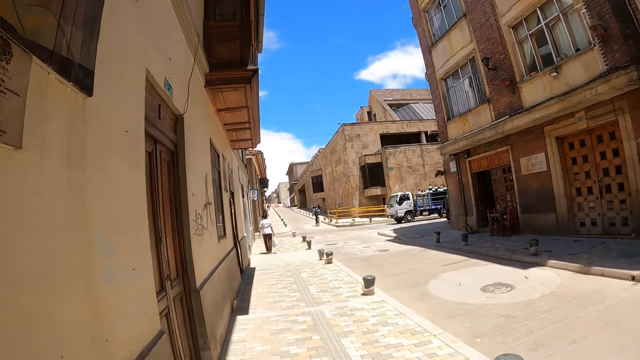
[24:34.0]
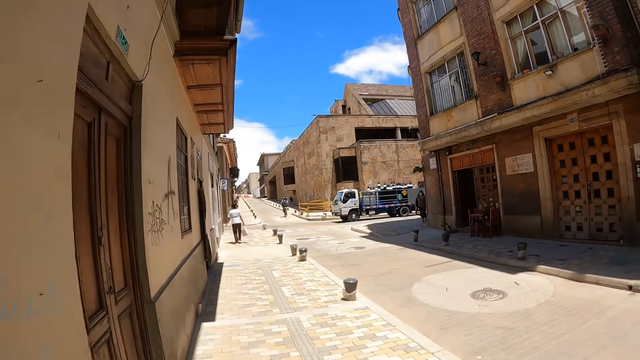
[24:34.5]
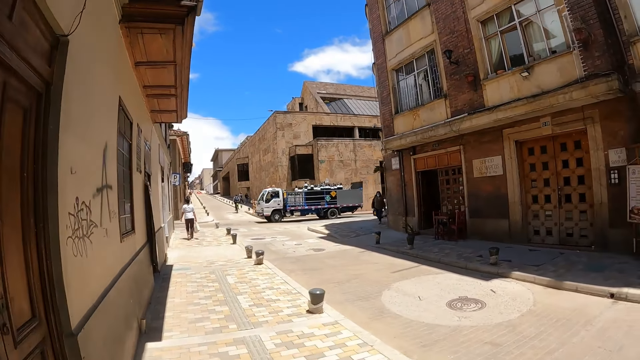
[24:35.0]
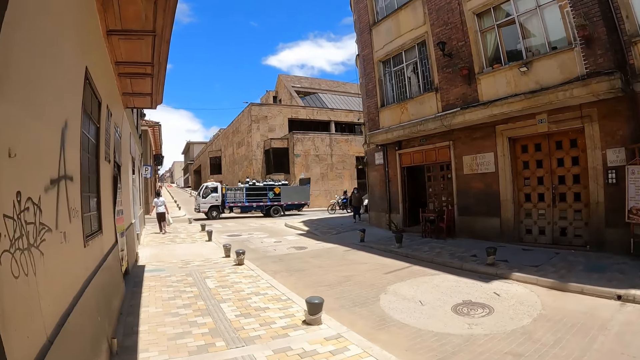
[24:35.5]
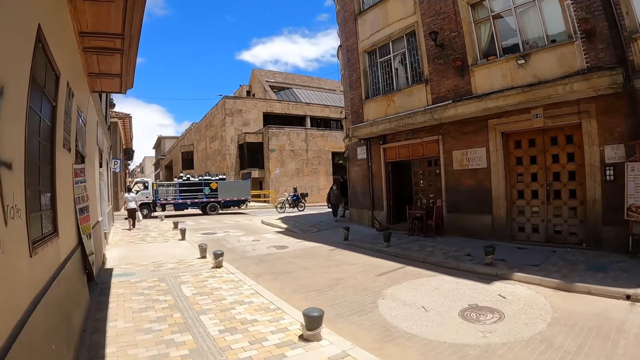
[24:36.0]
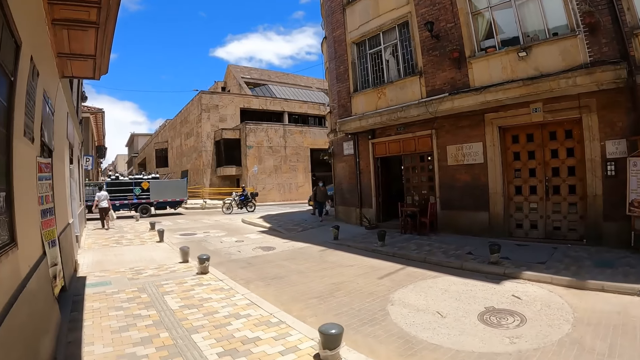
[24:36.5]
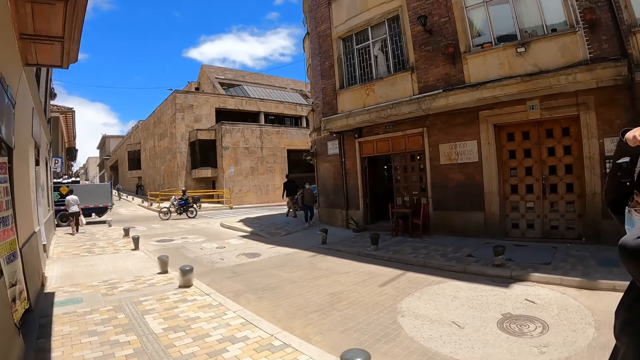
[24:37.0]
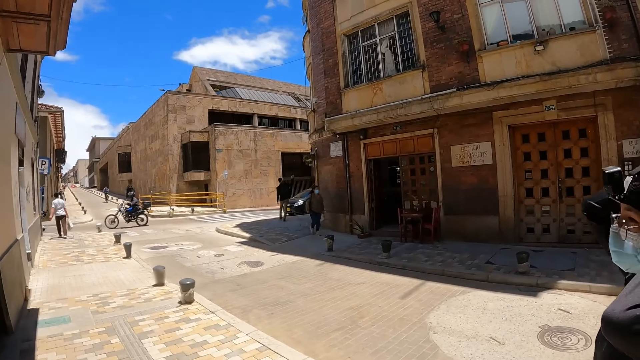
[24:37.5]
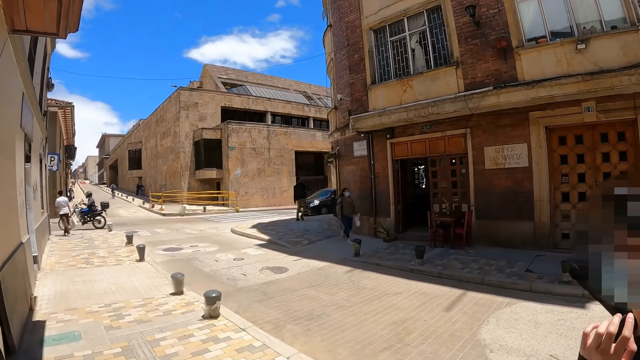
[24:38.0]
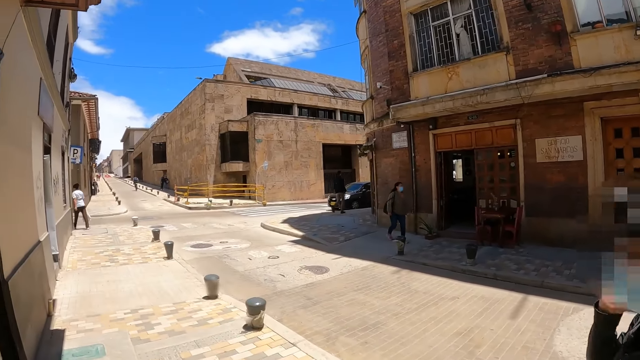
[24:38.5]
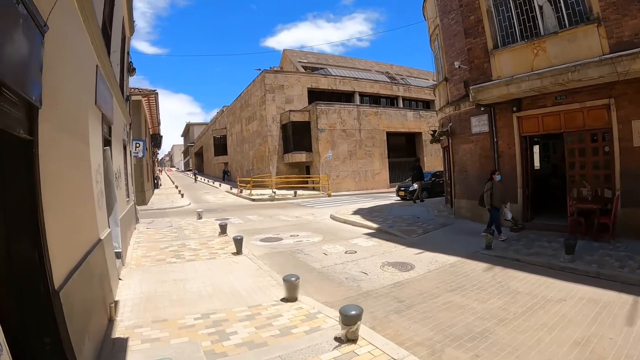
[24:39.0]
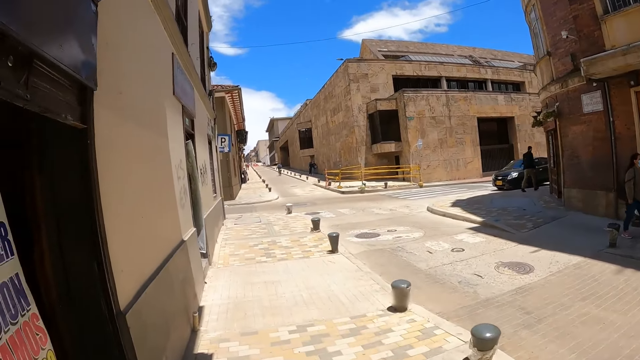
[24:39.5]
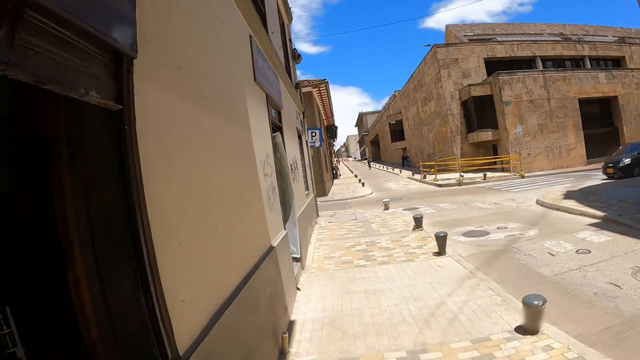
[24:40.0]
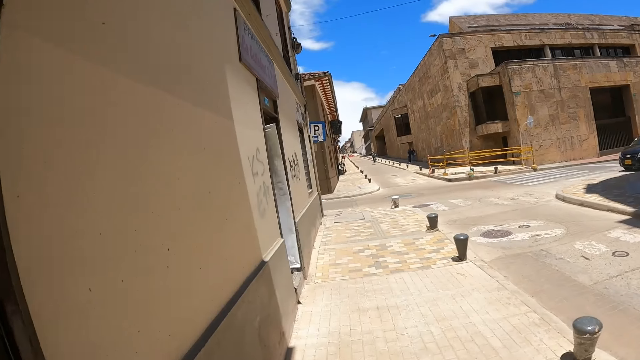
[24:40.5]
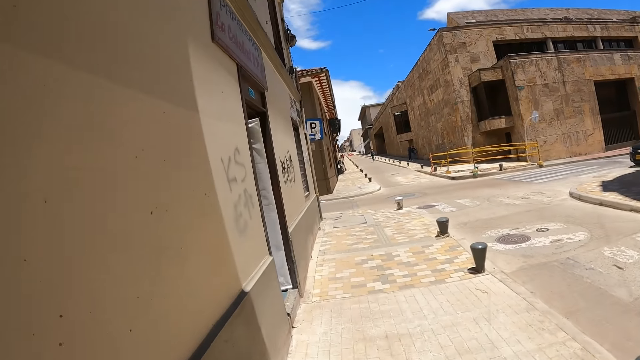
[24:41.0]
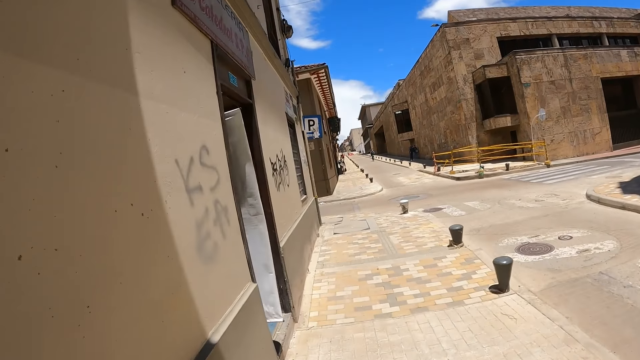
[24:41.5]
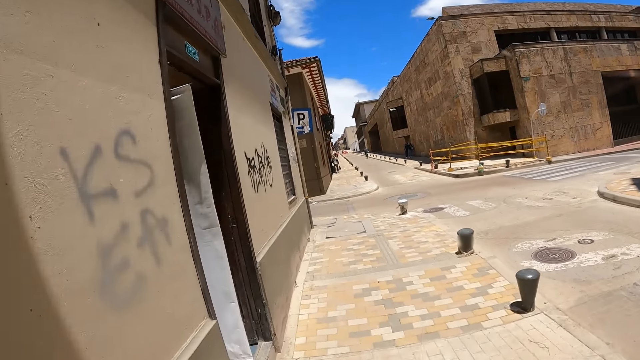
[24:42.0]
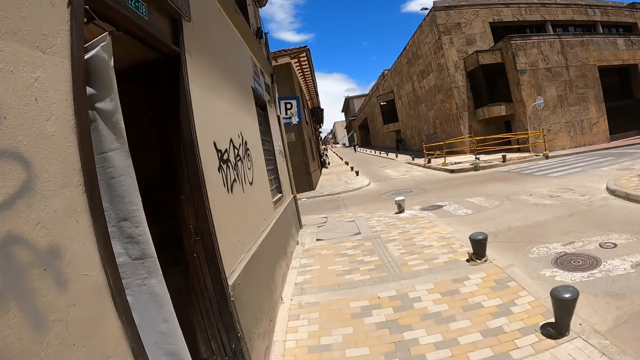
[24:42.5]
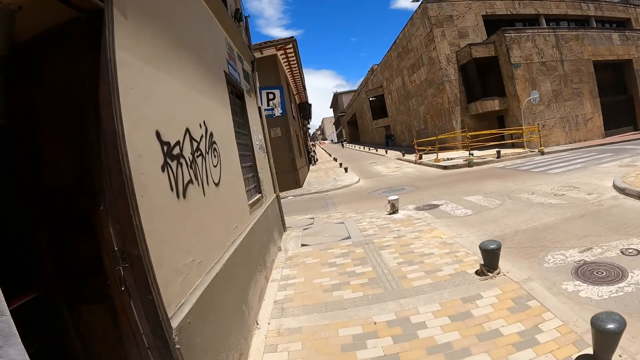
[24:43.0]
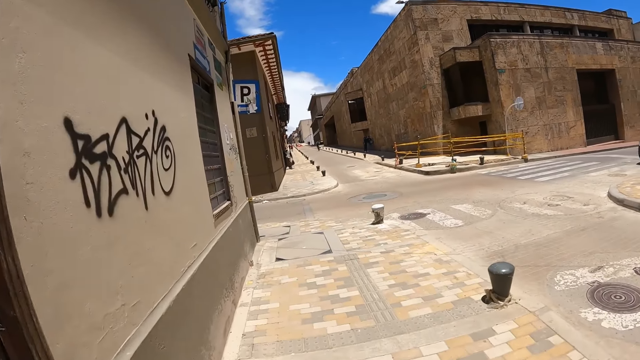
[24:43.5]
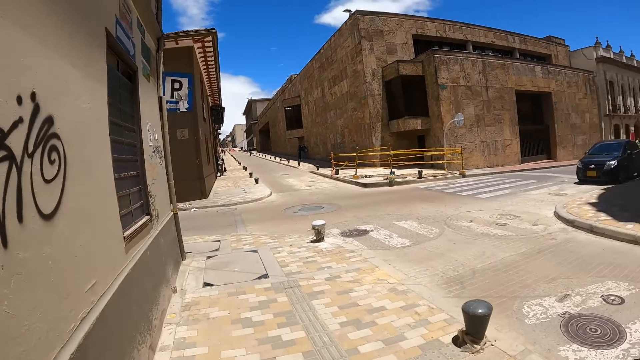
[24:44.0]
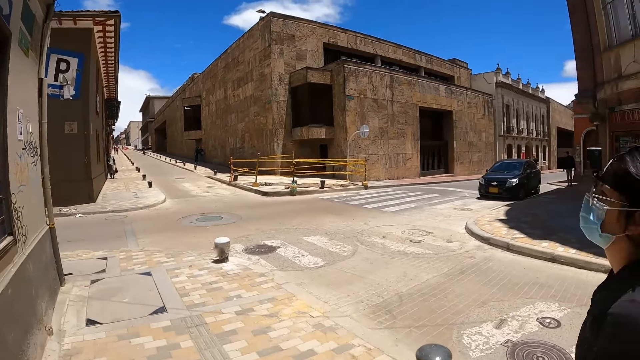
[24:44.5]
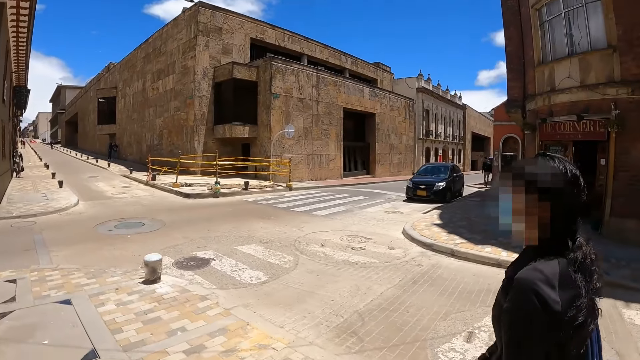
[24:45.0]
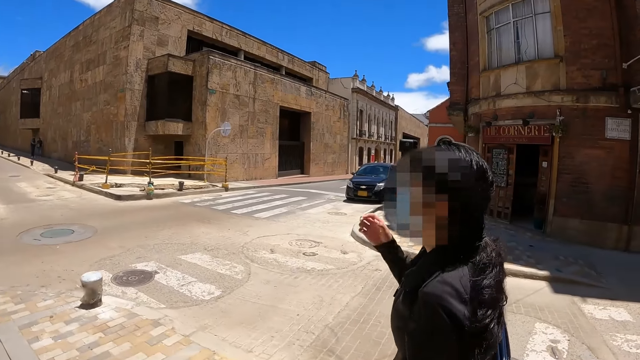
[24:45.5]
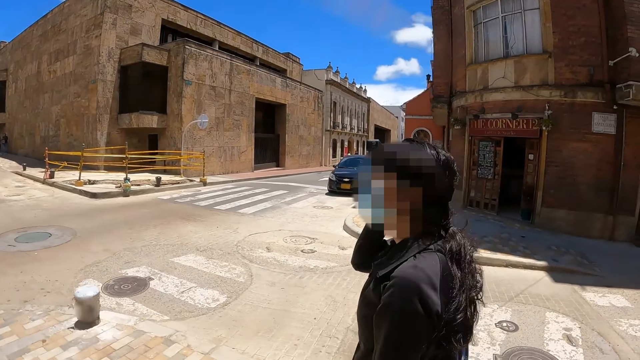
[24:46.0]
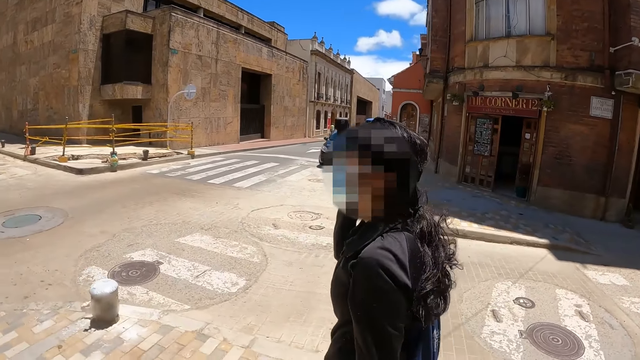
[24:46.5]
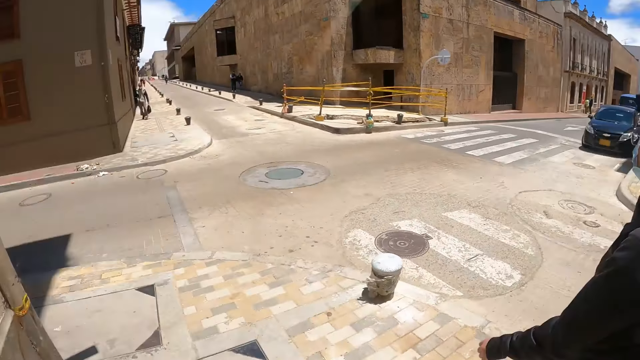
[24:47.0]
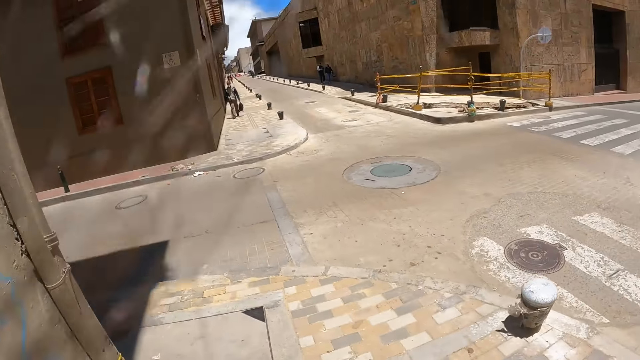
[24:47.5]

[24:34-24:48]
A woman walks along. The camera wearer walks along with the woman. The woman moves the right hand.

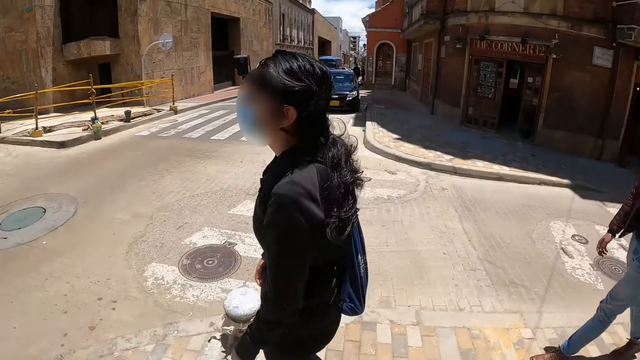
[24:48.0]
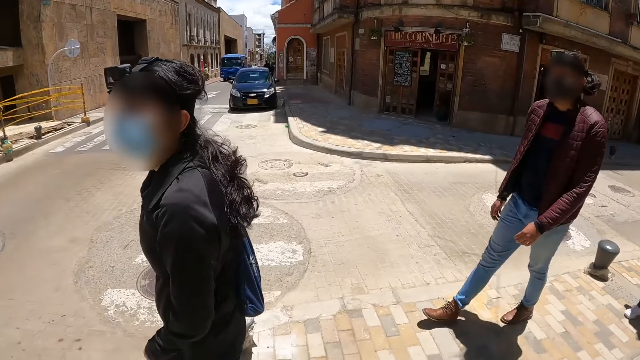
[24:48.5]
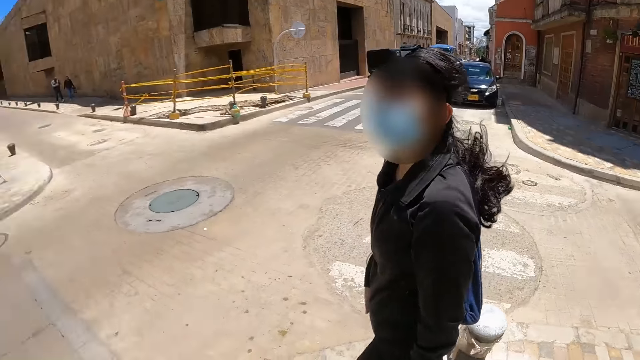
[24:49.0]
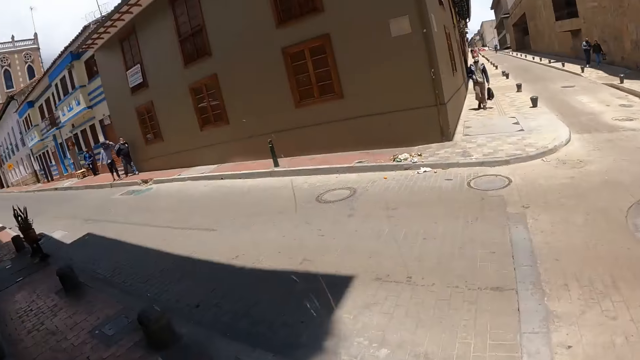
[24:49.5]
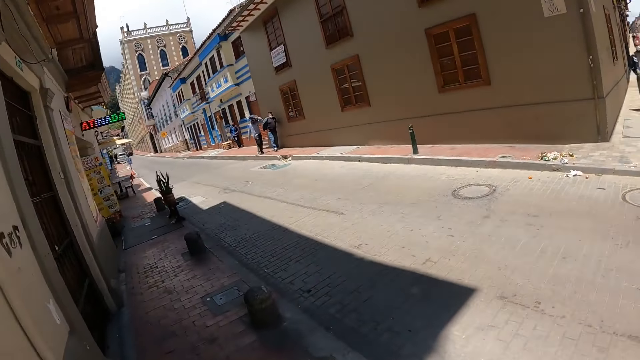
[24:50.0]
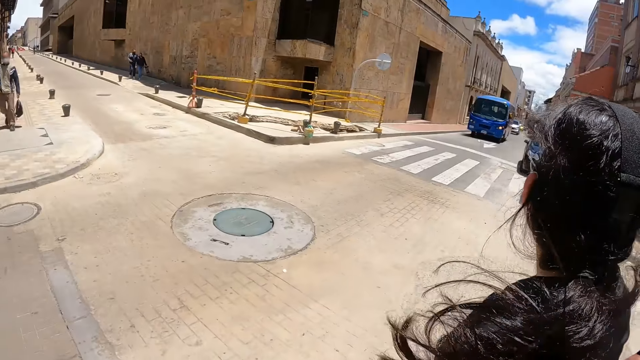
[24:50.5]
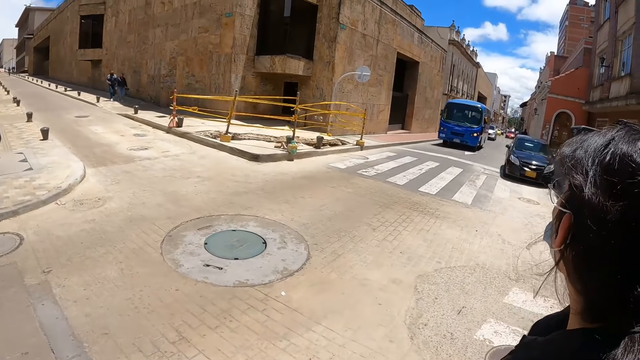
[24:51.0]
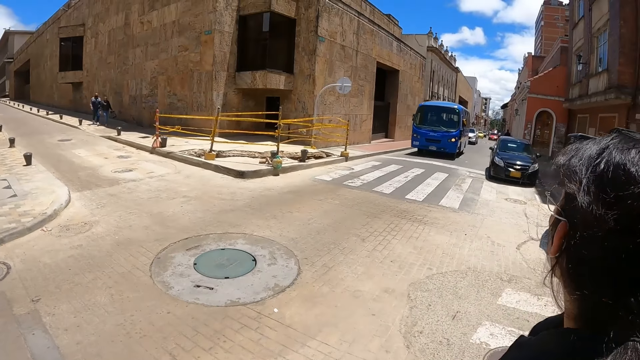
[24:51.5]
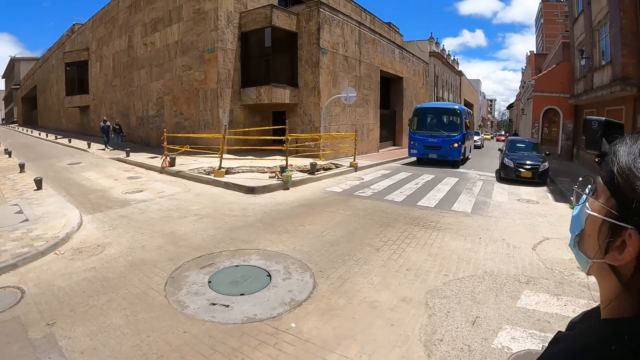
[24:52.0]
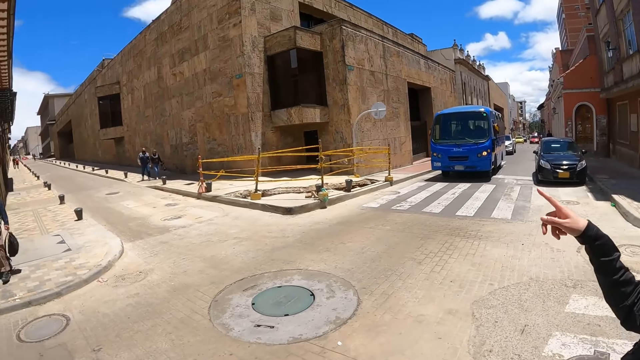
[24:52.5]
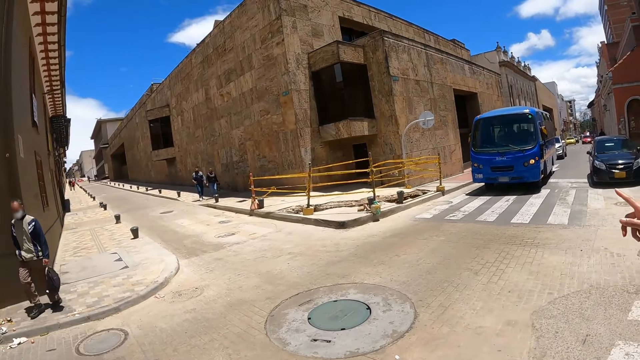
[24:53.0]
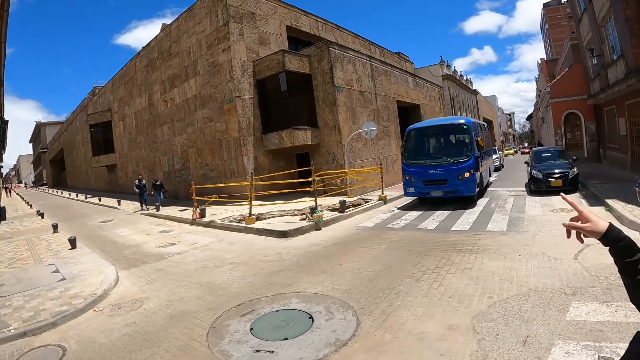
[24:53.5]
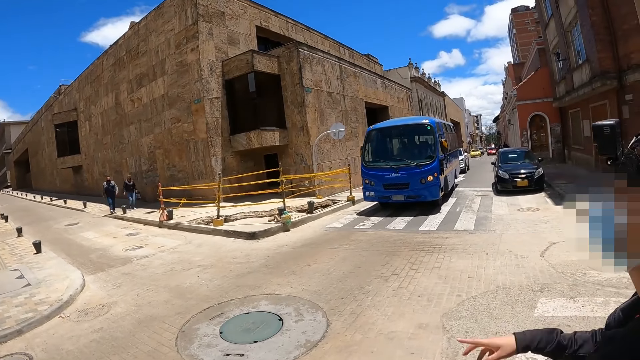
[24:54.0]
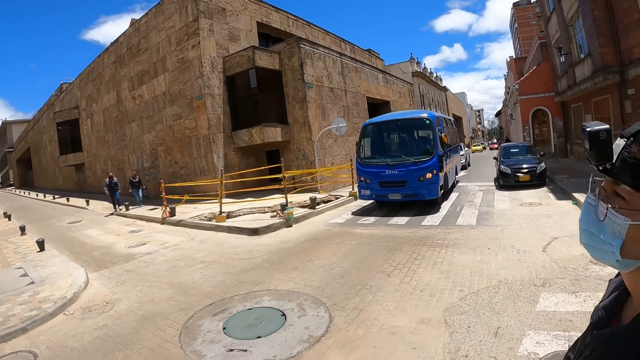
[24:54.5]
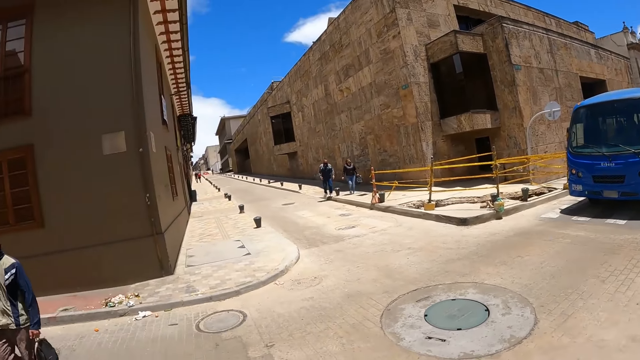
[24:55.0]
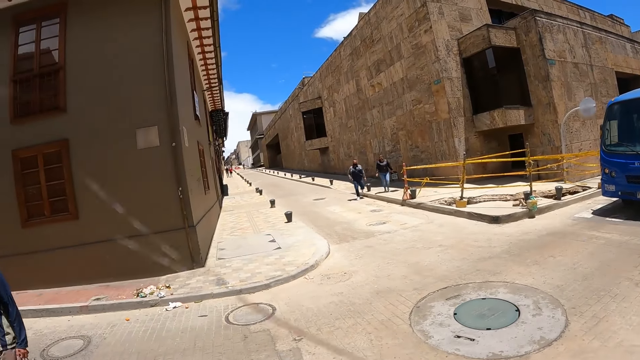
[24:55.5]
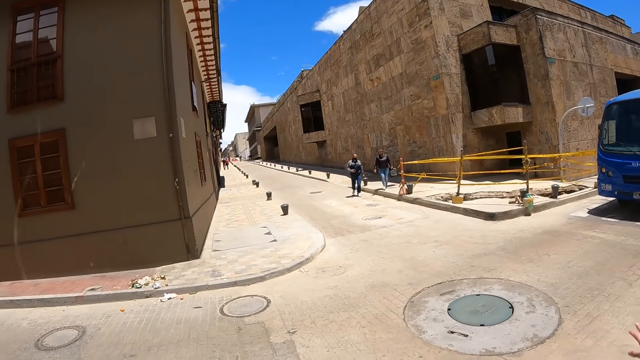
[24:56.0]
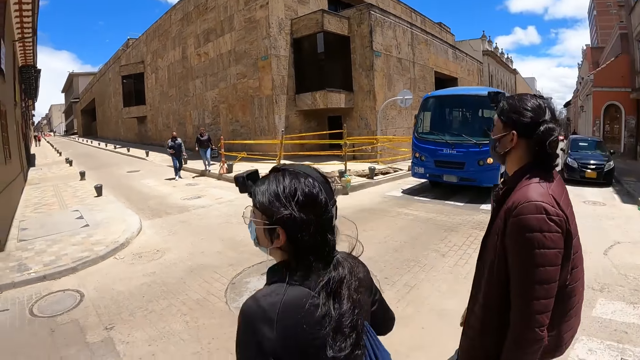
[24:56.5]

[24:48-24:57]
The camera wearer turns around the sidewalk. A man moves the right hand. The camera wearer looks at both sides of the road. A woman turns around. The woman points out with the right hand. The camera wearer turns around.
